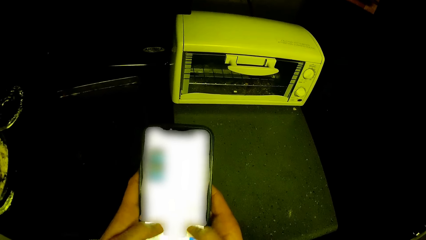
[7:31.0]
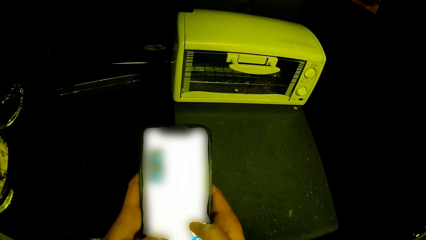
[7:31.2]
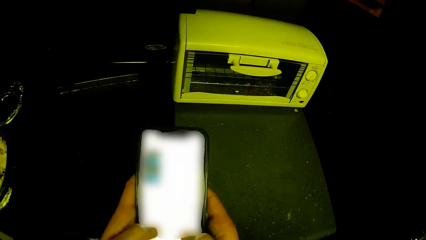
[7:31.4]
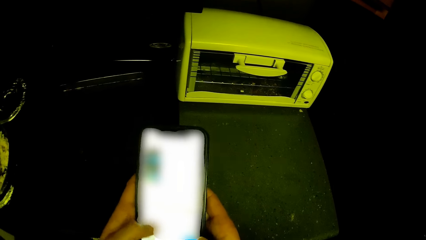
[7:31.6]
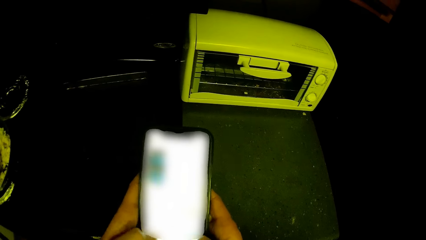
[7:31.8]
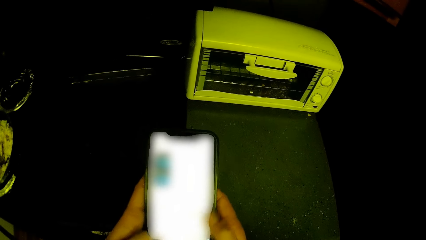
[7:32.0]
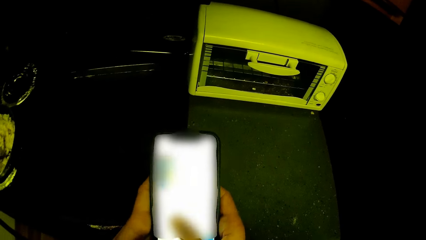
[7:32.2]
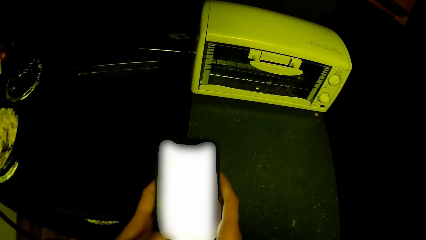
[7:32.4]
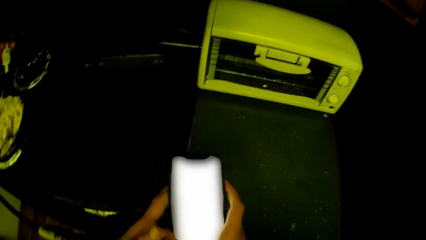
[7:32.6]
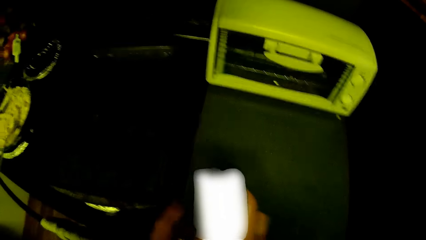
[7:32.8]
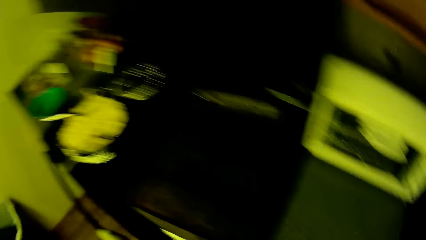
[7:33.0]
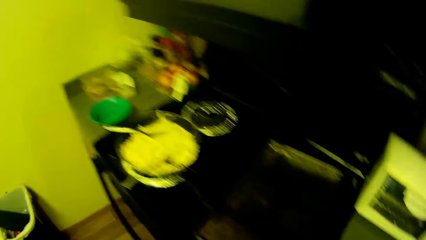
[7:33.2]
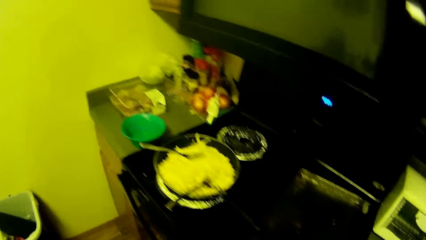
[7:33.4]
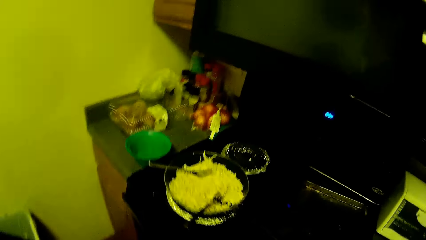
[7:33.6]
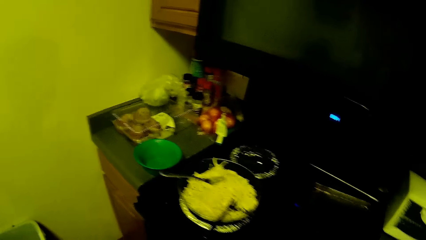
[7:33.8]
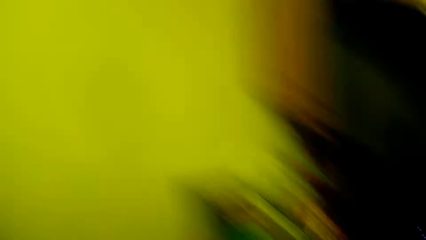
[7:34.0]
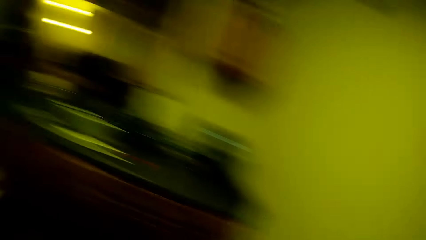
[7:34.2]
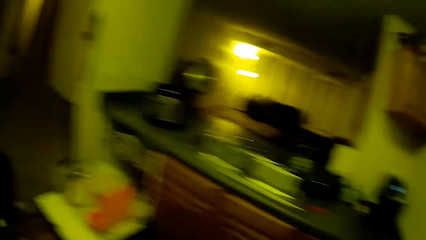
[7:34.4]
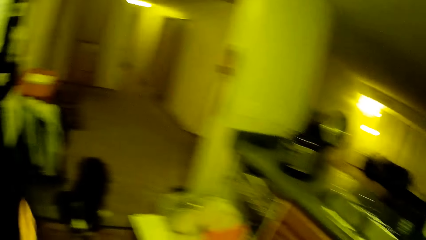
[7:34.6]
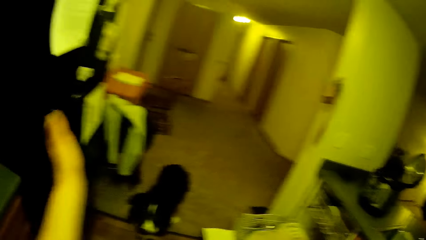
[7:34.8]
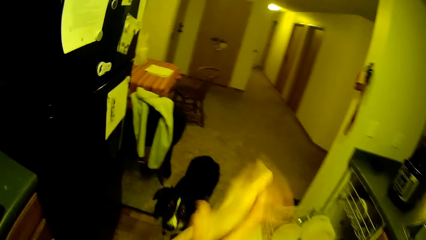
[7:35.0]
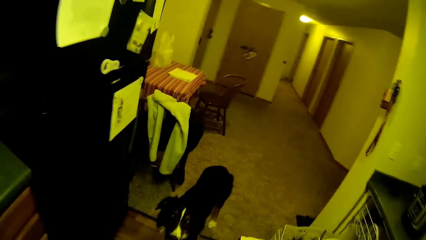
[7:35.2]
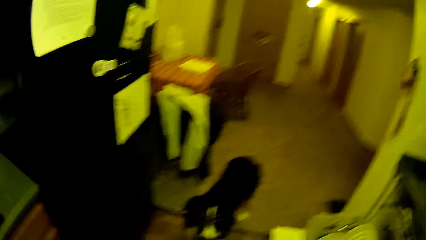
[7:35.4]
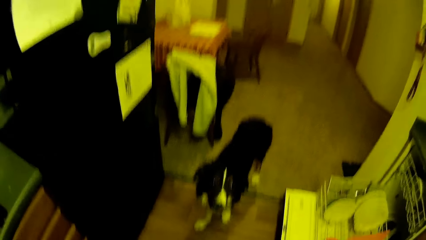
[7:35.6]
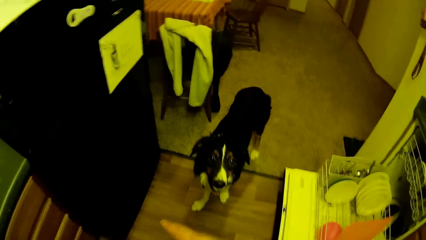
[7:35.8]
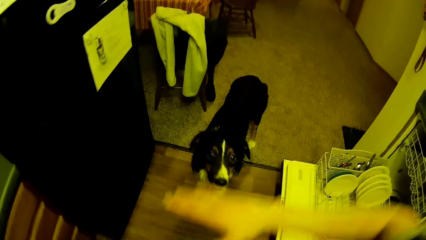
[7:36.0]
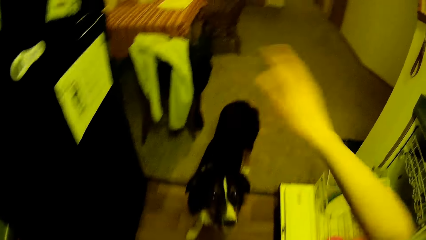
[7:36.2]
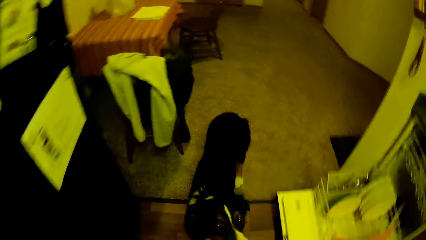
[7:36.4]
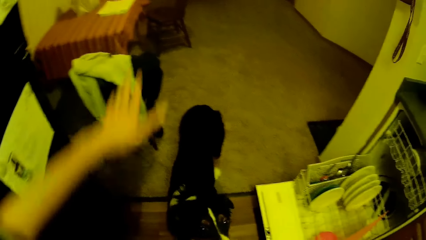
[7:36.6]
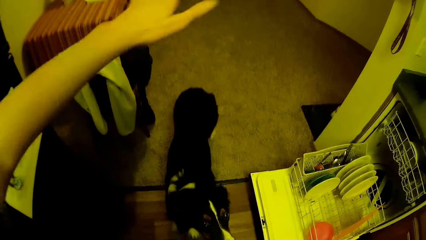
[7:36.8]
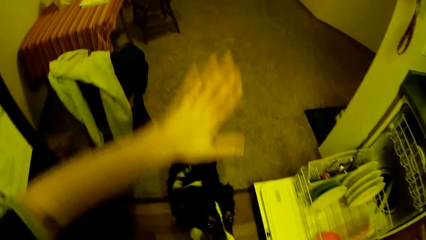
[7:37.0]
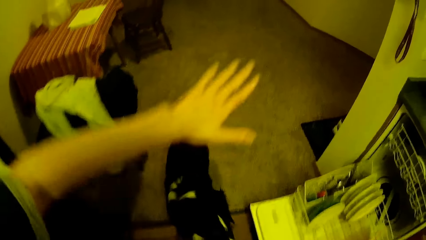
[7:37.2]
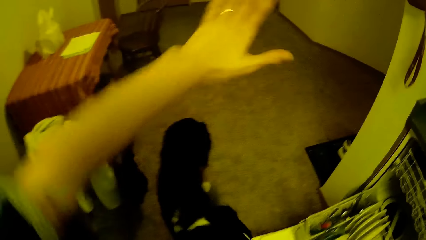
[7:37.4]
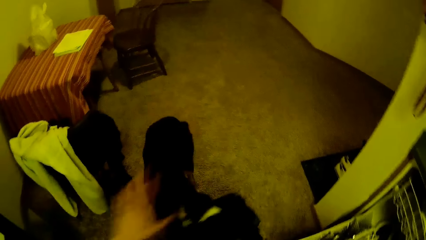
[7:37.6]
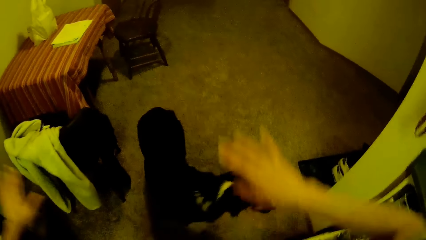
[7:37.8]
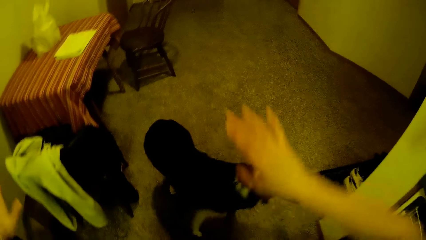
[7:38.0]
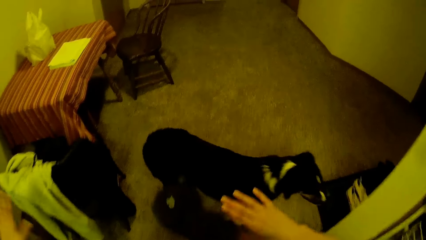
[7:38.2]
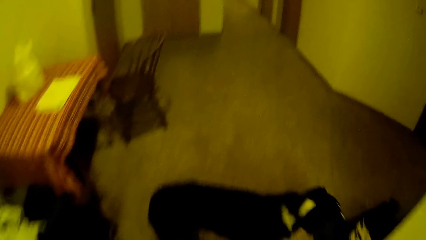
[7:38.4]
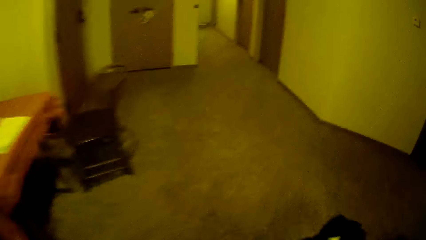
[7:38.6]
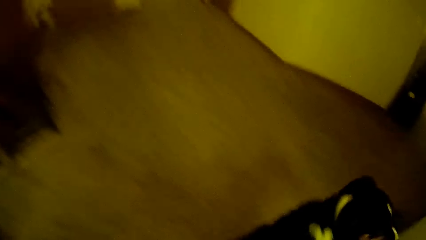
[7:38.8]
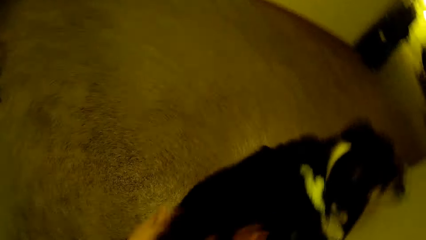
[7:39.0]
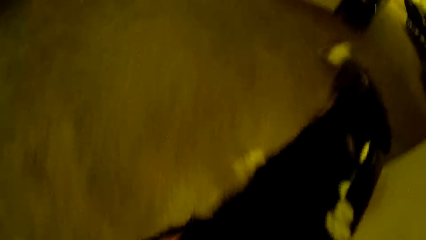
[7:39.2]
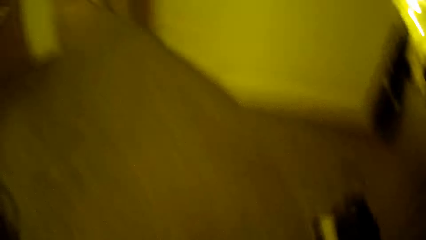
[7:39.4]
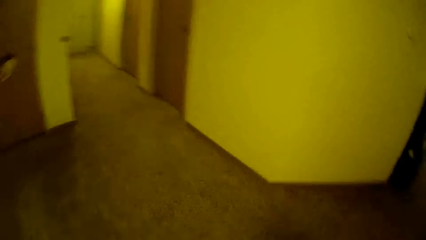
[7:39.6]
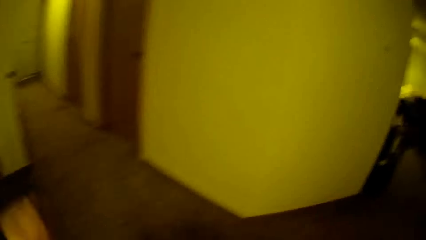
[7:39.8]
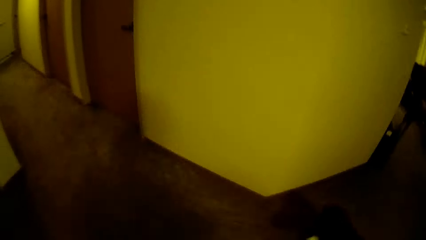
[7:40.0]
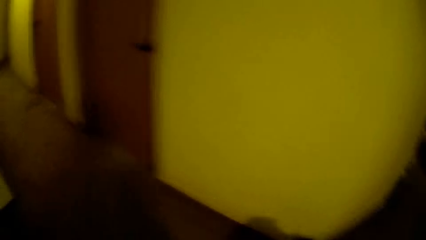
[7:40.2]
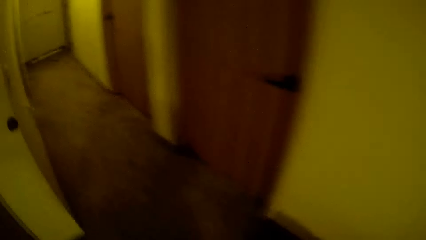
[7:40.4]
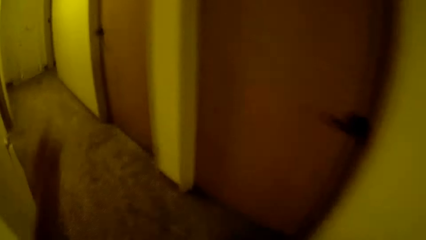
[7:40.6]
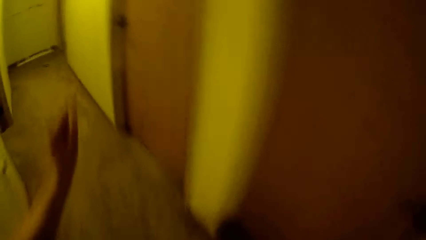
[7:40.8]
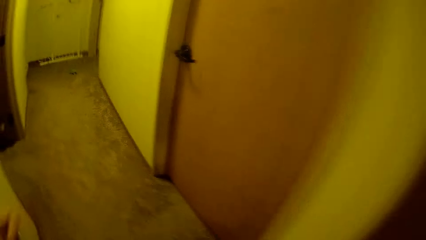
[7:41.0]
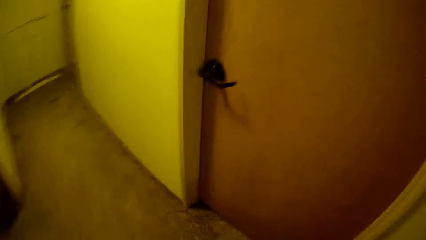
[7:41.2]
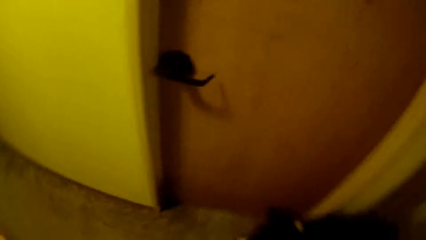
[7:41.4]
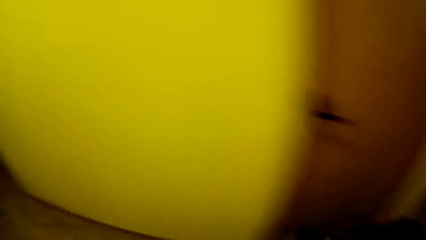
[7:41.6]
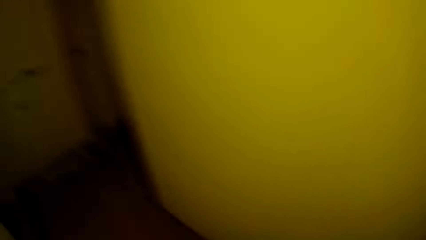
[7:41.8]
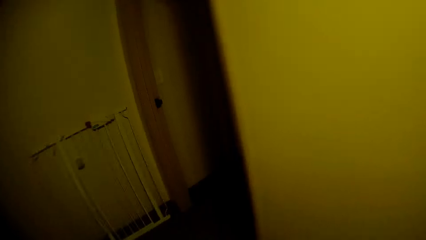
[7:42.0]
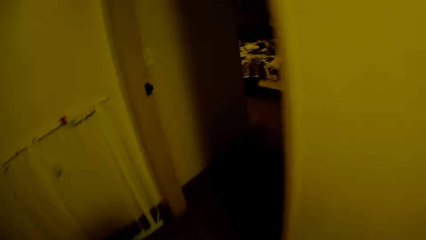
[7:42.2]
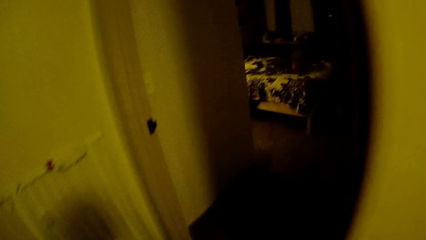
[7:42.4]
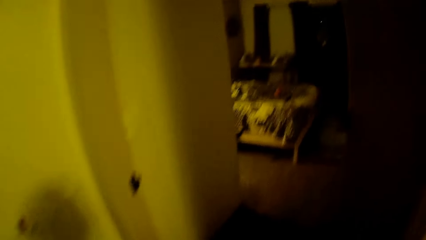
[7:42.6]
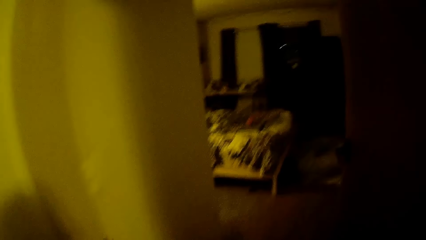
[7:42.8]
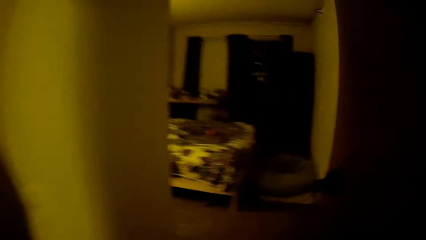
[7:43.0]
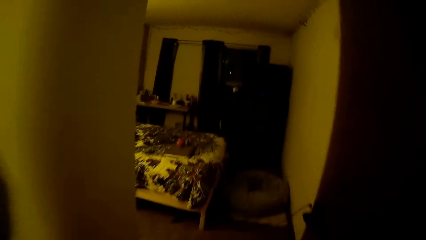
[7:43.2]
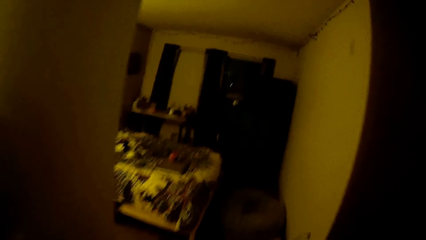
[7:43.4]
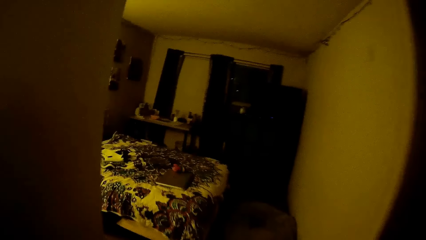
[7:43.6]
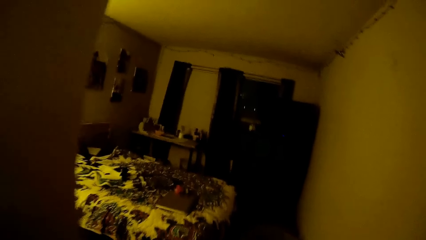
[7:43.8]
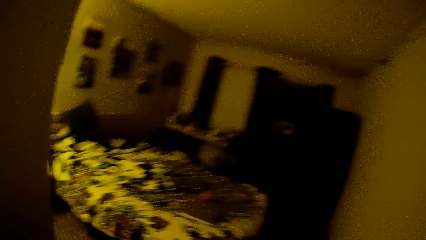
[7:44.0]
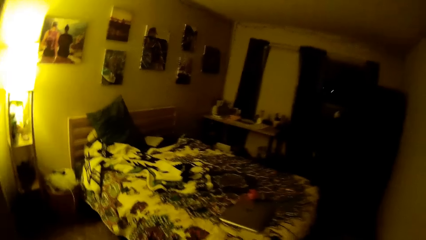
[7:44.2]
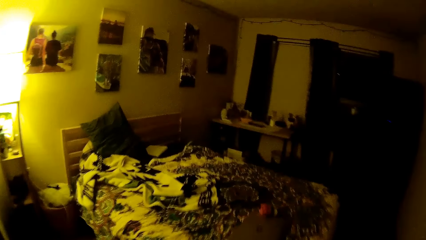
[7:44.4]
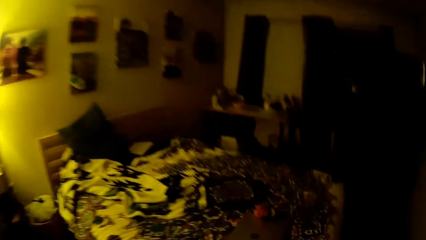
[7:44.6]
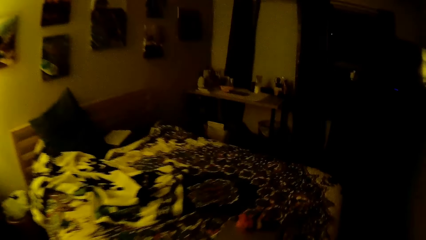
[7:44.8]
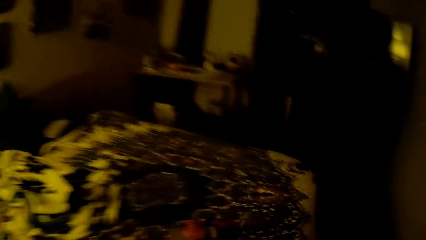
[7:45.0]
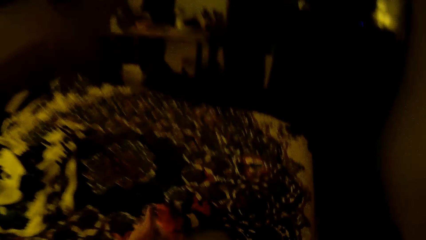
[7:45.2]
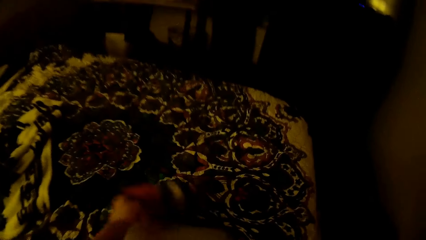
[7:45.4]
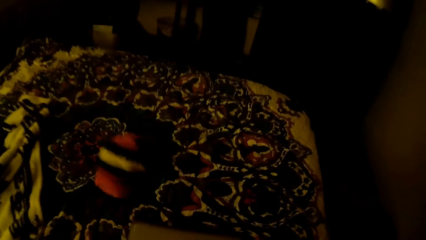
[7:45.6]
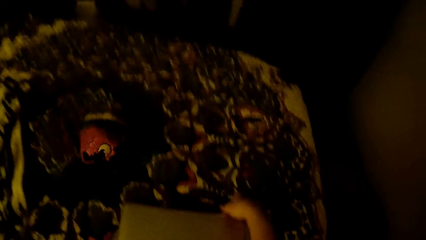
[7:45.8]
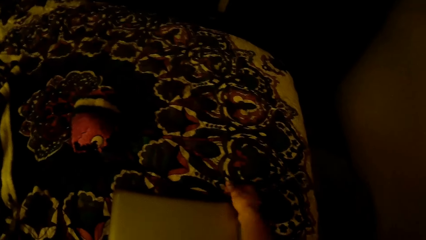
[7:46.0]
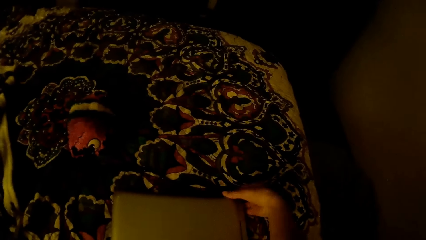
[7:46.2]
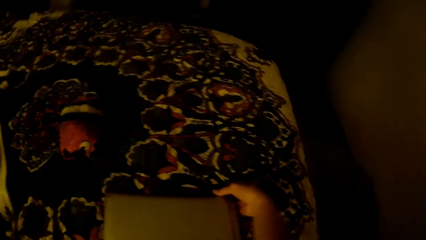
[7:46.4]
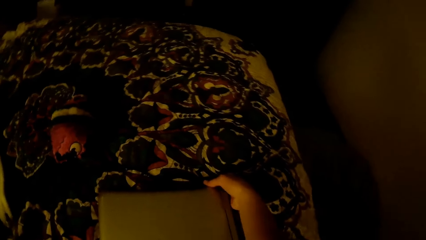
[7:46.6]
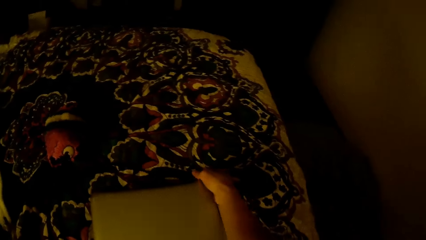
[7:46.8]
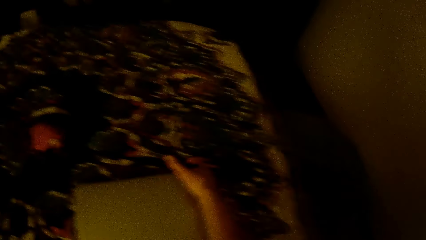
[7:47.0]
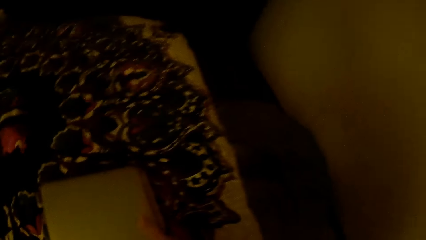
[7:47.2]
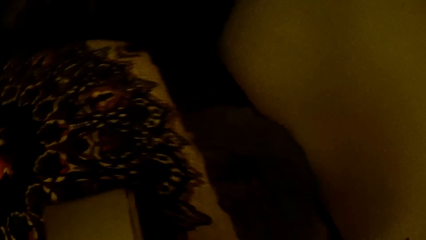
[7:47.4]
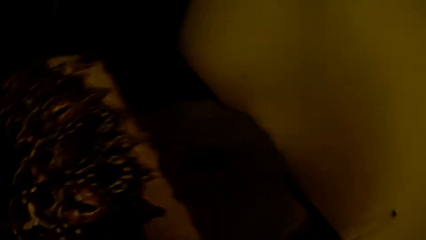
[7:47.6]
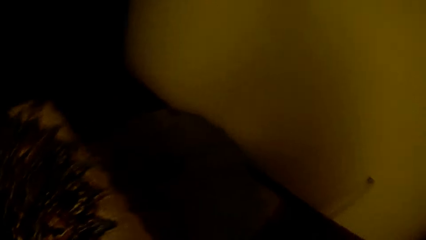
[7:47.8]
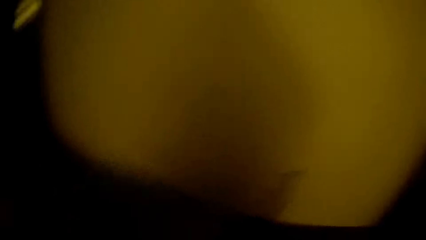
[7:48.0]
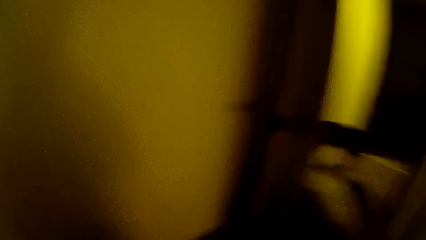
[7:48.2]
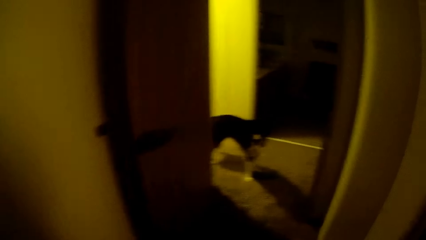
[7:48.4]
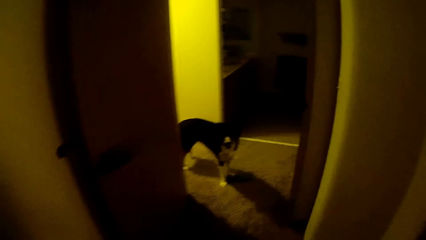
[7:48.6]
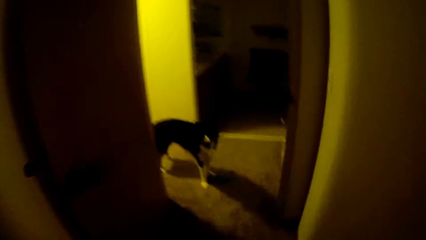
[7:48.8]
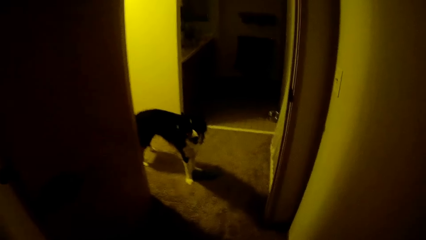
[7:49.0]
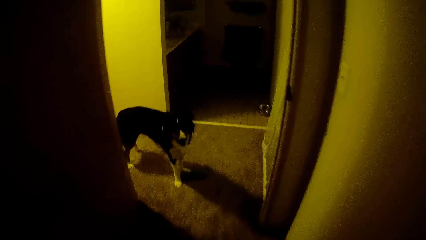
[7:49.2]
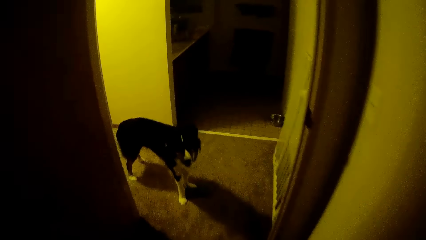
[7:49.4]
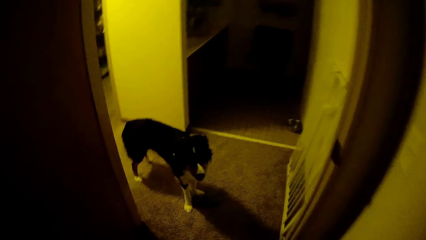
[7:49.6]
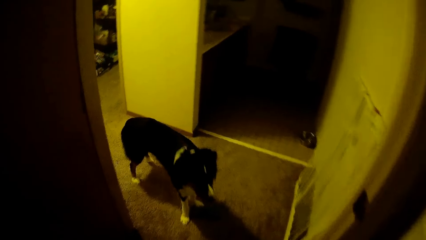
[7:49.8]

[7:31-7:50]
The camera wearer passes the phone to the right hand. He drops the phone on the slab with his right hand. He turns around. He claps both hands together. He instructs the dog with the hands. He walks around. He makes hand gestures with both hands. The dog moves around the passage. The camera wearer enters a room. He moves the doll. He picks up a laptop from a bed in the room with both hands. He walks around.
